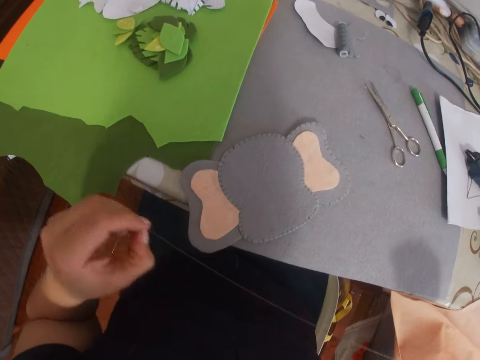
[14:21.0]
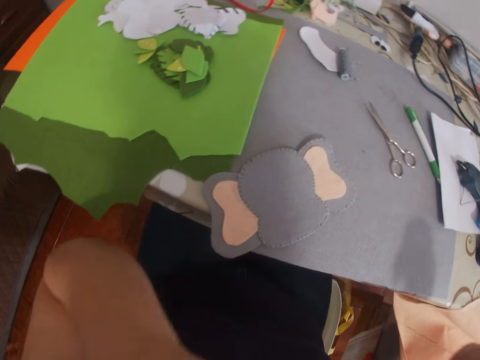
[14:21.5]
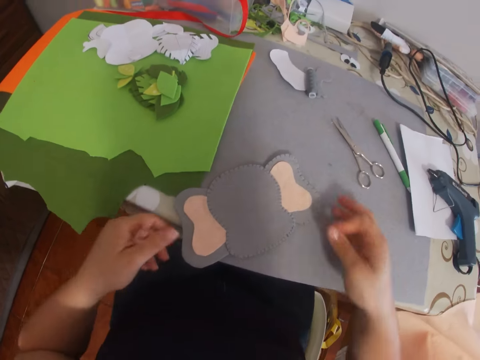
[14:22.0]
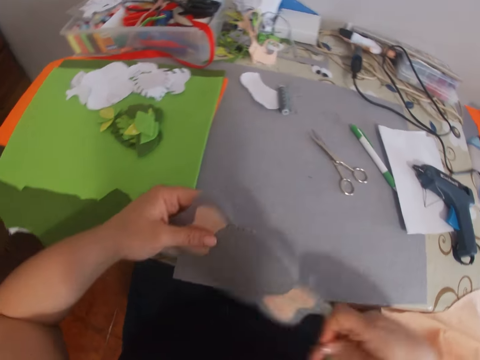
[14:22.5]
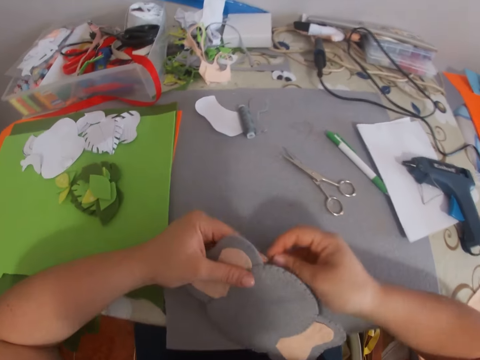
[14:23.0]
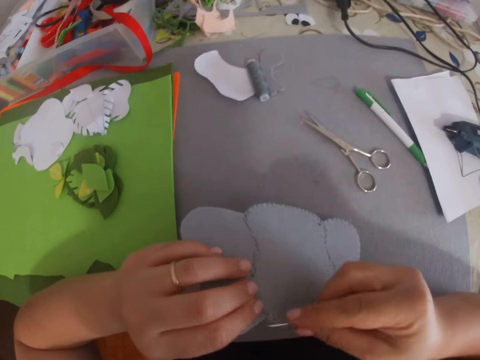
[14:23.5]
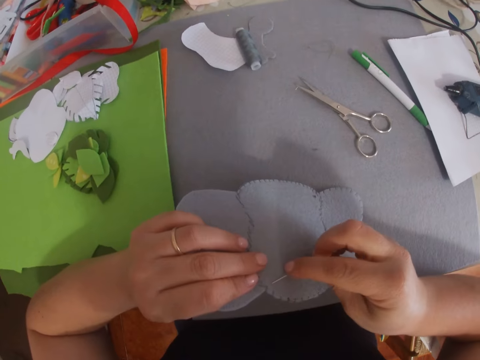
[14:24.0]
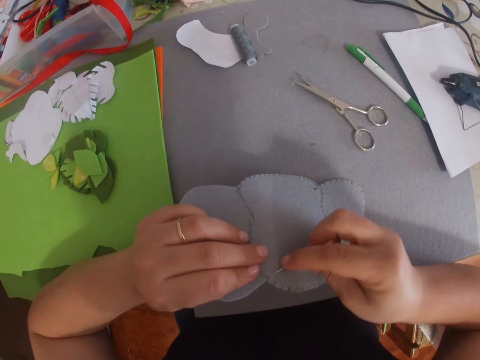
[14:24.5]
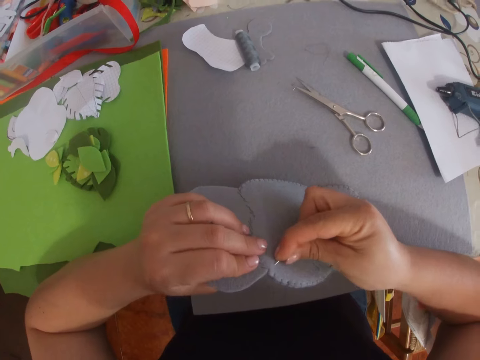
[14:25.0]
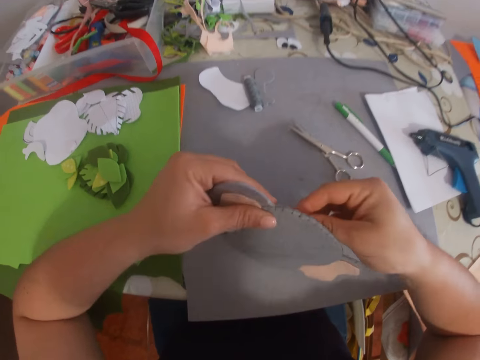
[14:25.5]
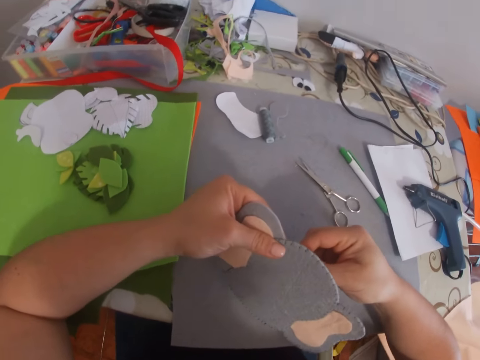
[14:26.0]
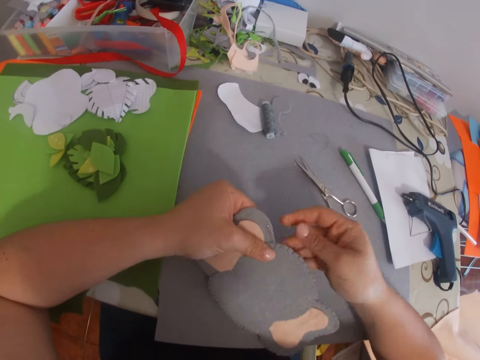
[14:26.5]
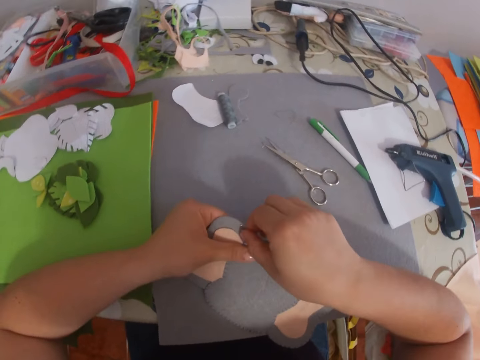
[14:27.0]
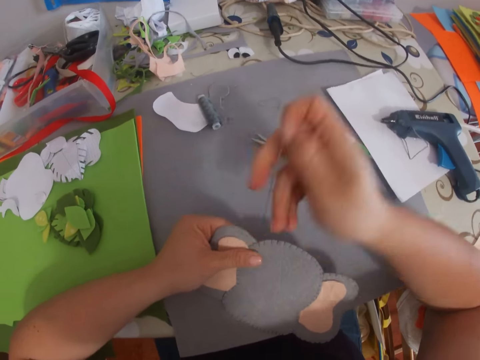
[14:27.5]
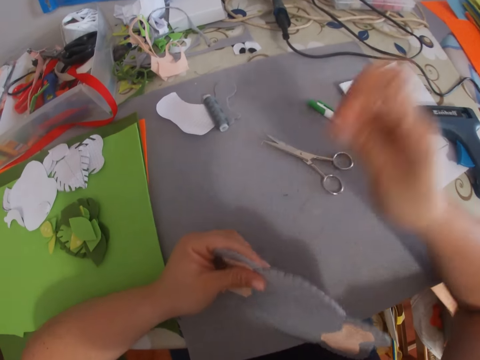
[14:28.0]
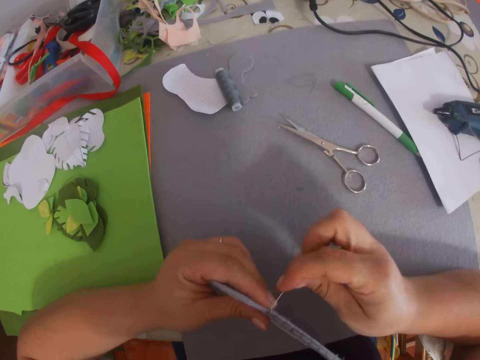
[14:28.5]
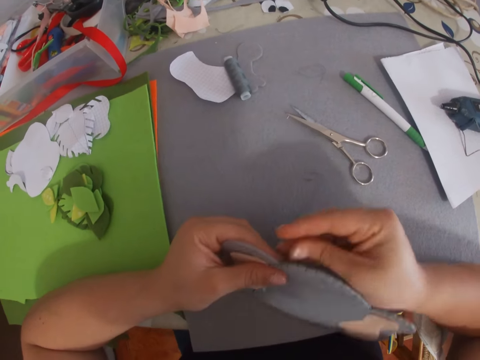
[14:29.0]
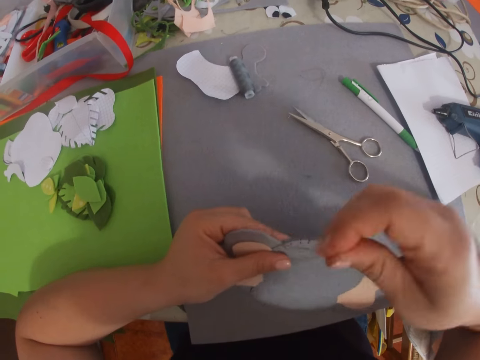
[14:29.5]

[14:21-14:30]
The camera wearer pulls a sewing thread. She touches herself. She picks up the craft on the table. She stitches the craft with the needle and thread.

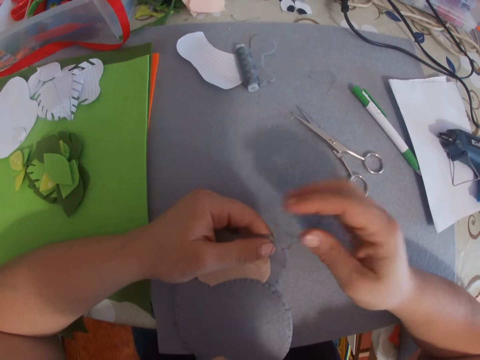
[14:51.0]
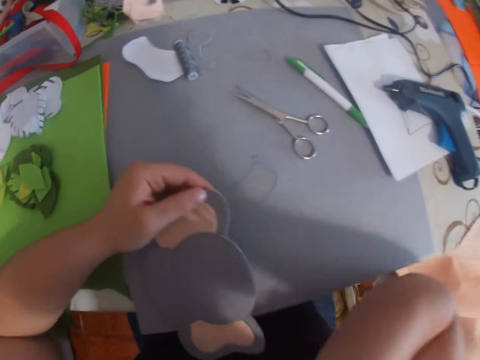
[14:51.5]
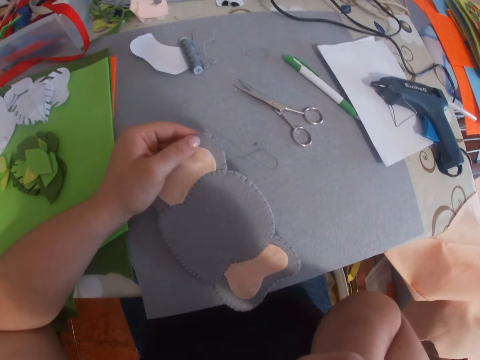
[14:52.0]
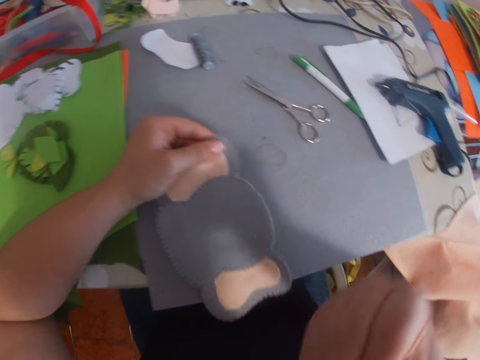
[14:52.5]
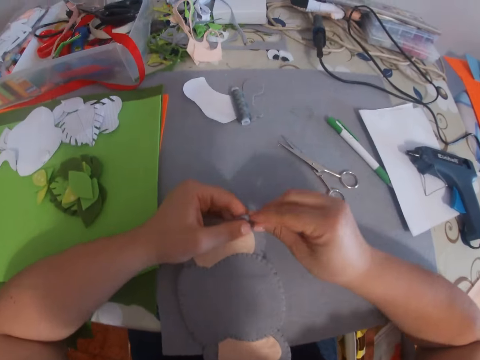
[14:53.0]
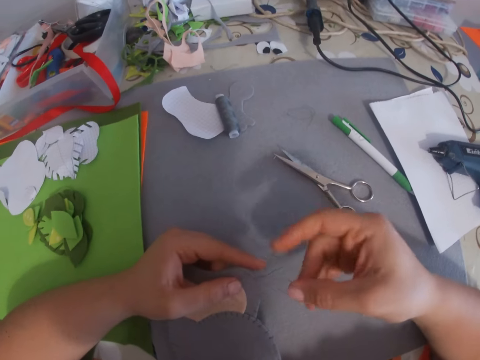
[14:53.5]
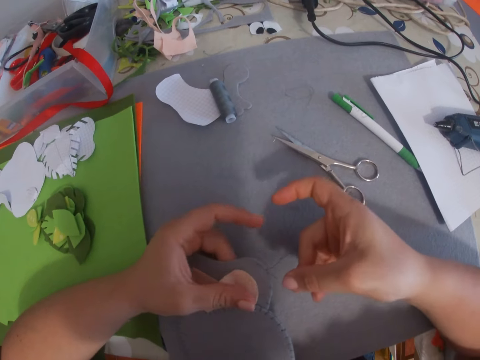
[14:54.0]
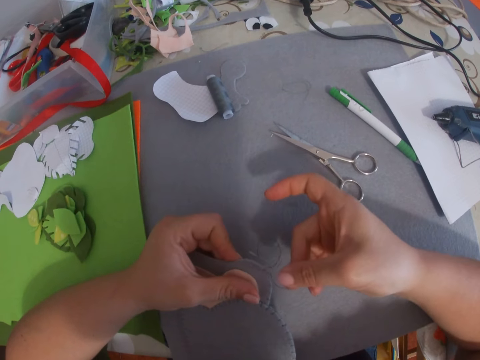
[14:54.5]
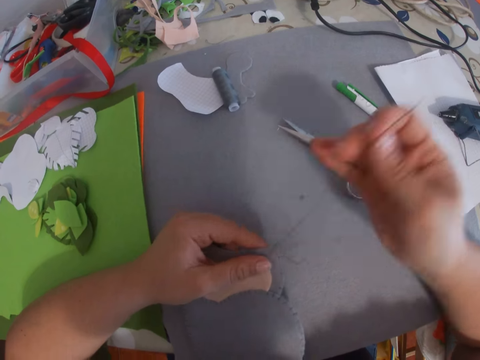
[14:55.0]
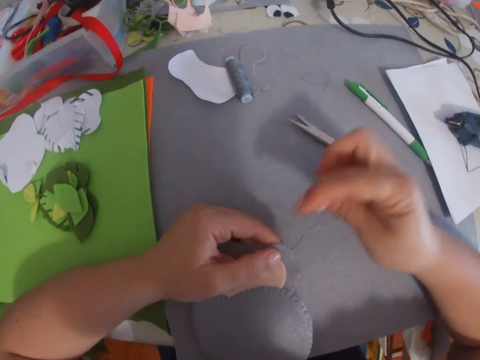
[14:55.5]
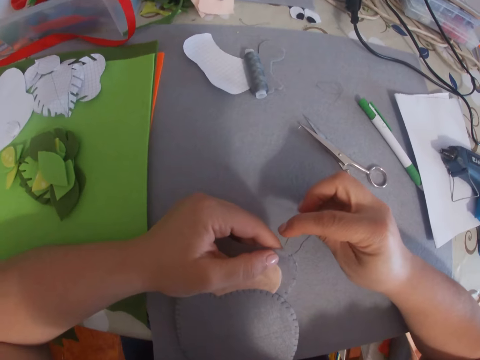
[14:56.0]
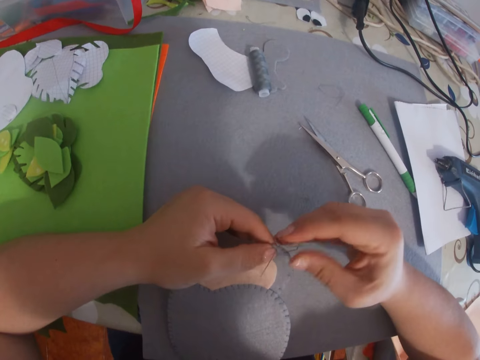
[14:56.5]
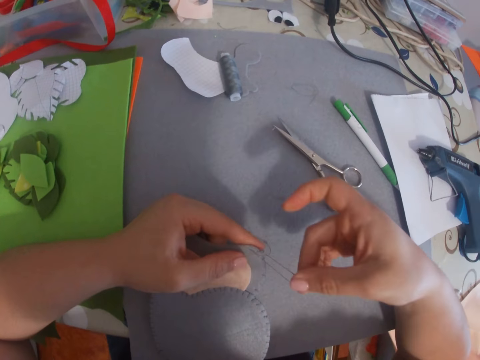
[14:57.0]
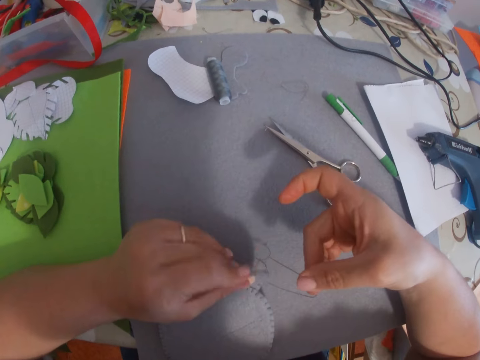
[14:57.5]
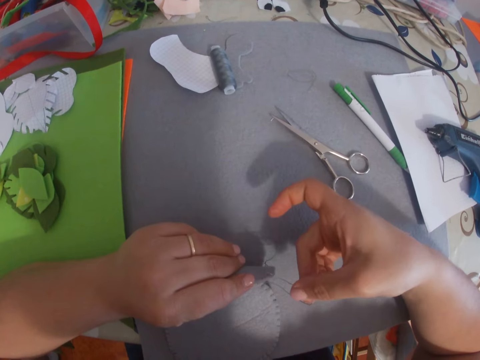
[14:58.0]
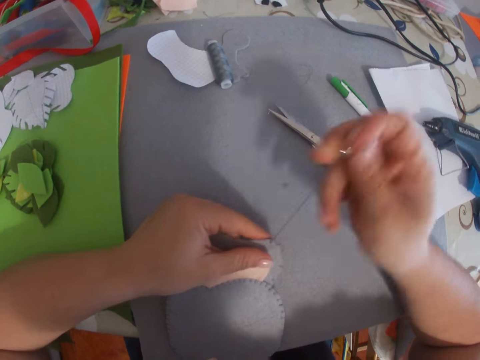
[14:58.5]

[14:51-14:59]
The camera wearer touches herself. She sews a cloth.

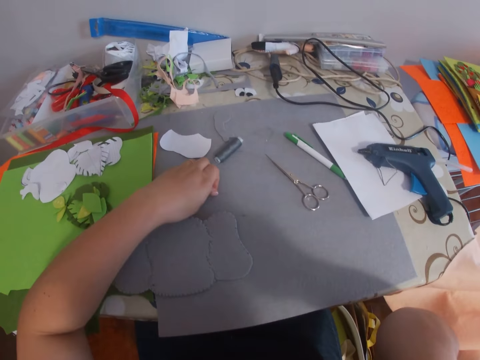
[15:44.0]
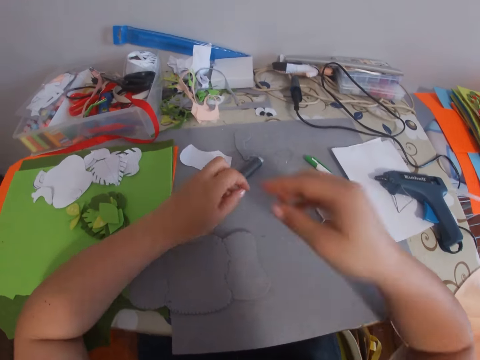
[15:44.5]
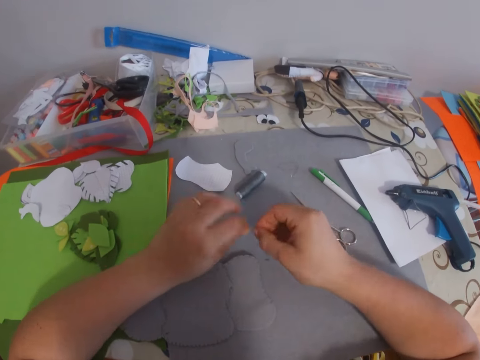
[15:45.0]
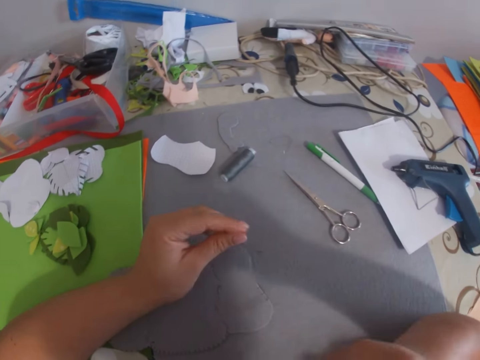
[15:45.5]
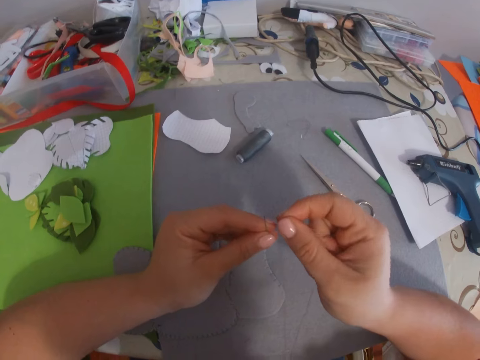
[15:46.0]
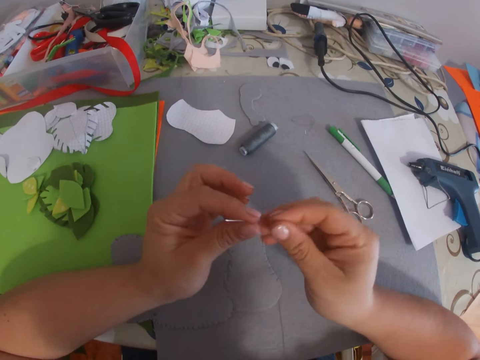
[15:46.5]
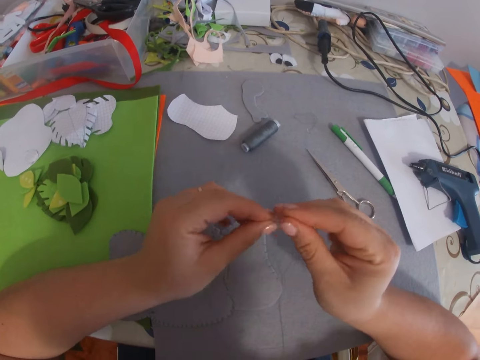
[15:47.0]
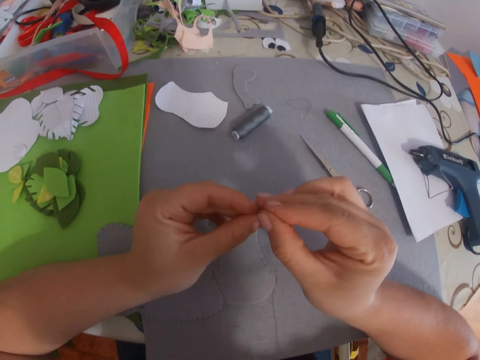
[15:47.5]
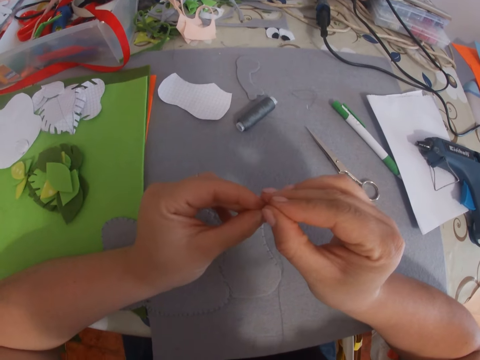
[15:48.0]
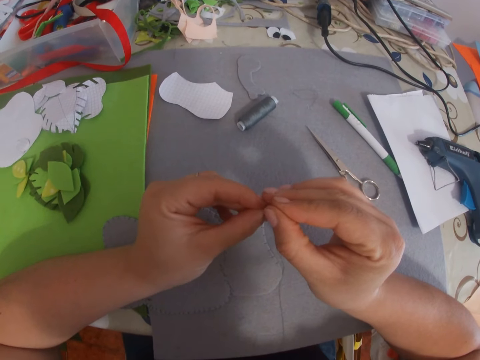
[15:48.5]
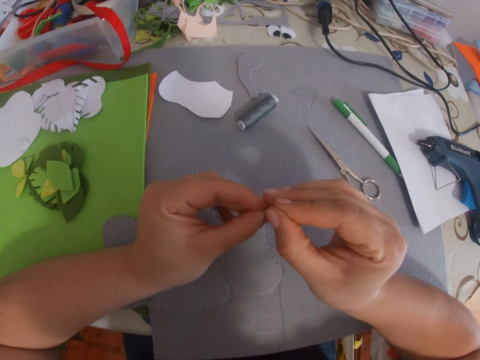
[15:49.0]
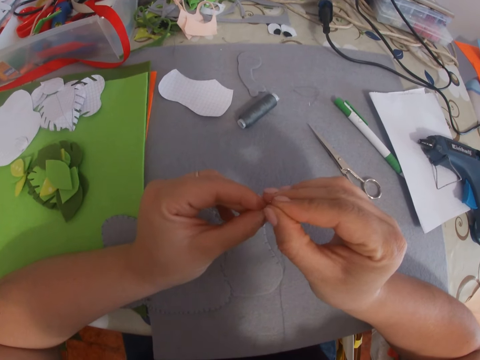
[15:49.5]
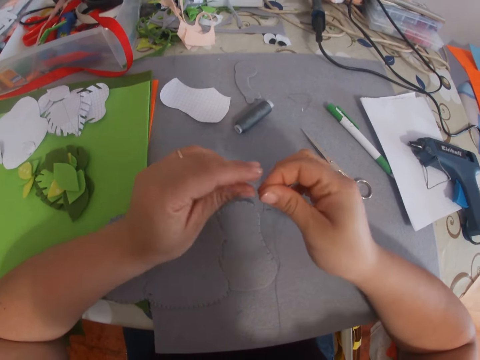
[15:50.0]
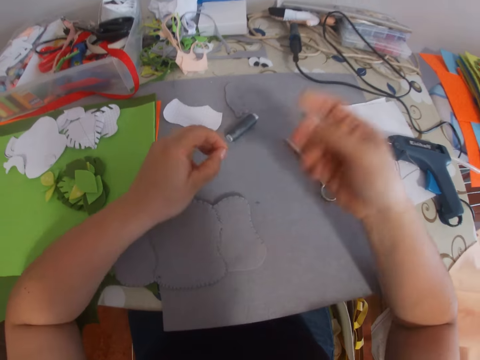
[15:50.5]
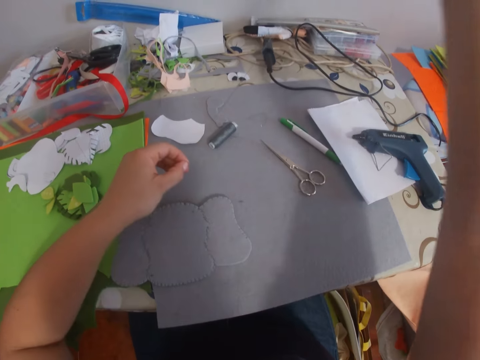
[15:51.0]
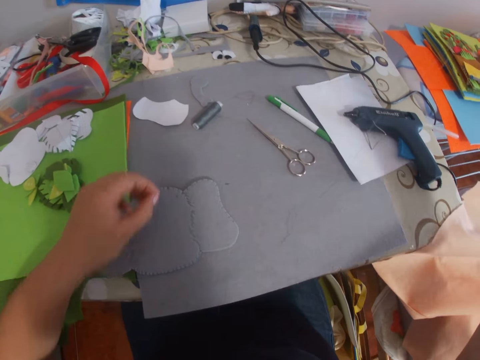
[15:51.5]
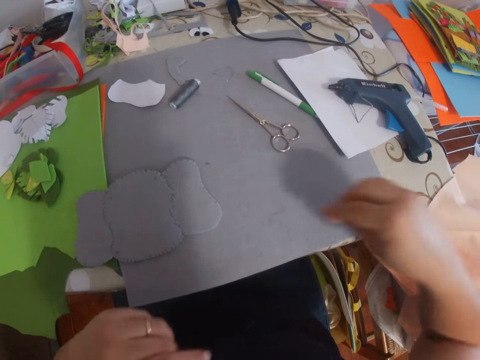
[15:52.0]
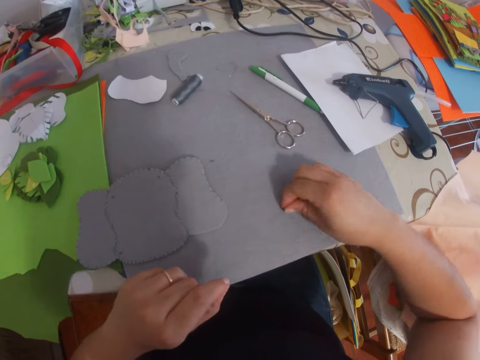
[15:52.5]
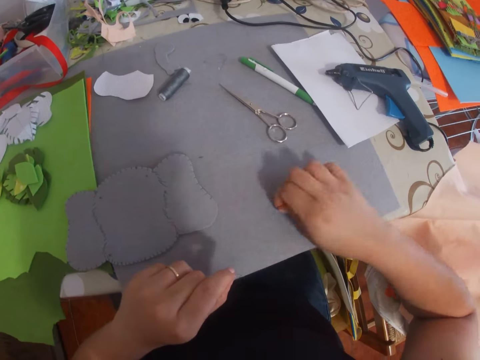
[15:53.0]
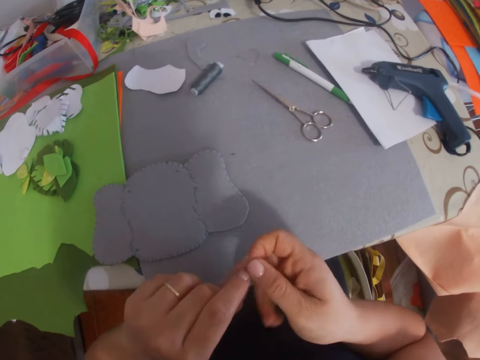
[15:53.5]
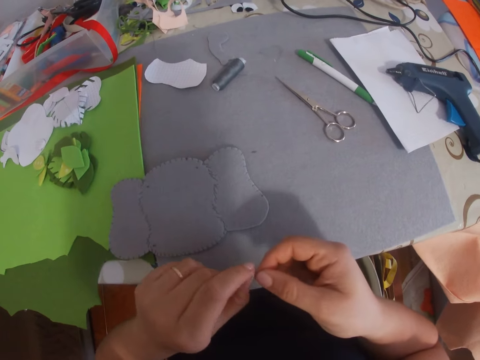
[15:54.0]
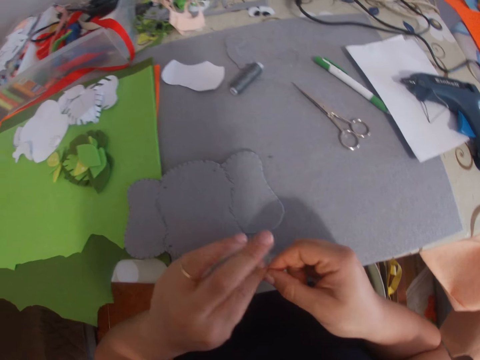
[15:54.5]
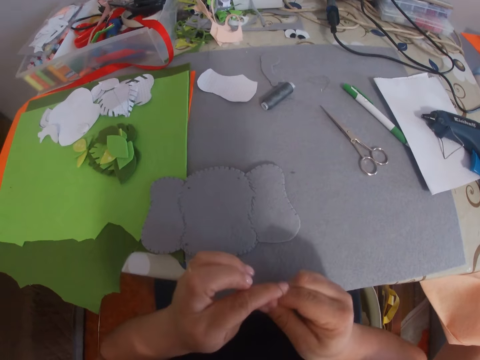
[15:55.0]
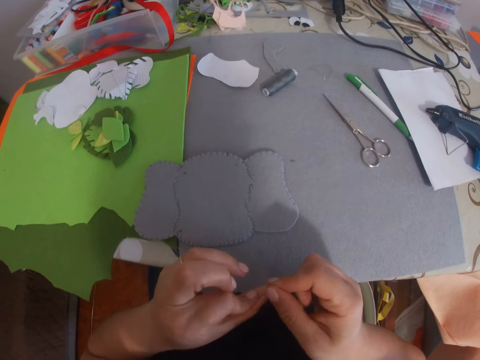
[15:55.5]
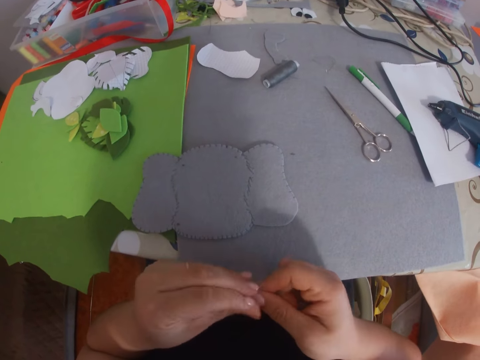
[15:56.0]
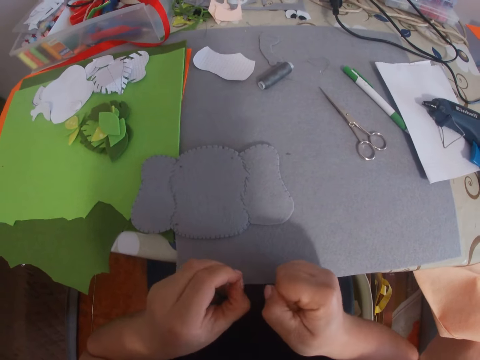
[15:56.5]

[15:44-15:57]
The camera wearer picks up the needle from the table. They inspect the needle, fix the sew thread on the needle, and pull the sew thread. They pick up the sew thread from the table. They tie the thread attached to the needle.
